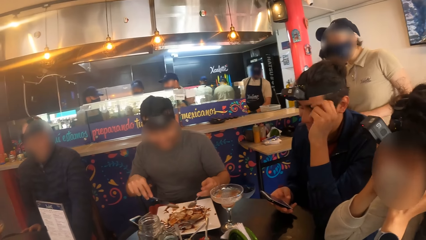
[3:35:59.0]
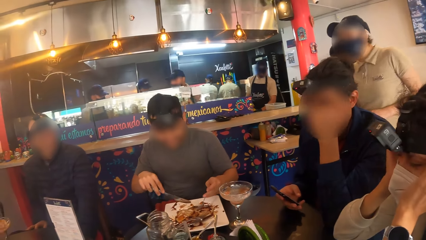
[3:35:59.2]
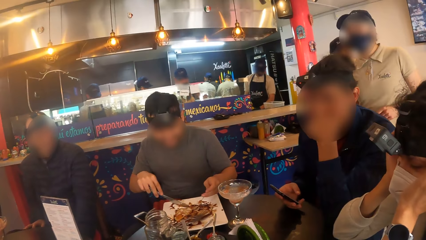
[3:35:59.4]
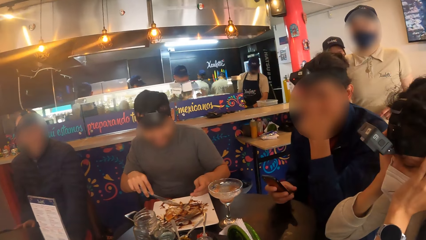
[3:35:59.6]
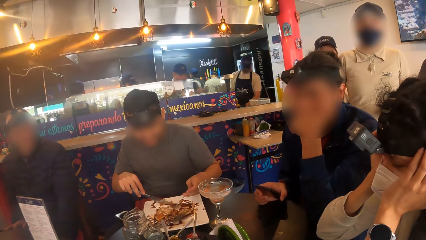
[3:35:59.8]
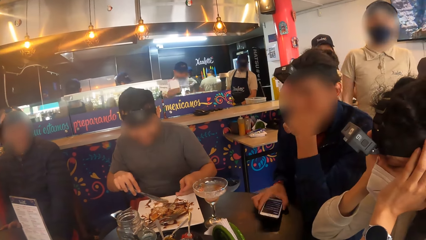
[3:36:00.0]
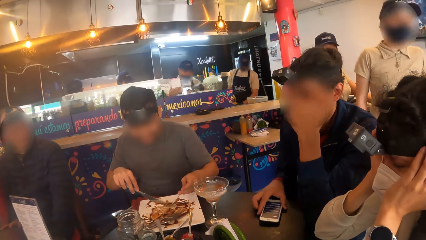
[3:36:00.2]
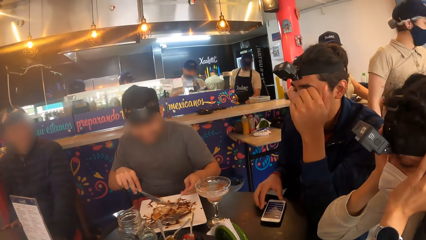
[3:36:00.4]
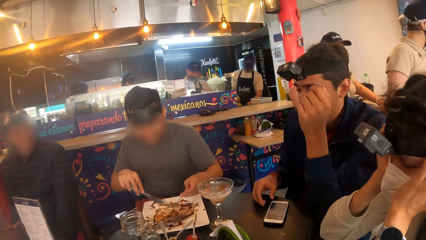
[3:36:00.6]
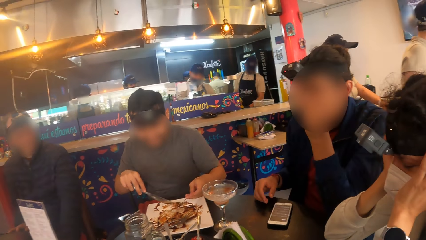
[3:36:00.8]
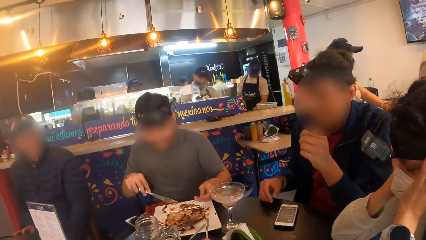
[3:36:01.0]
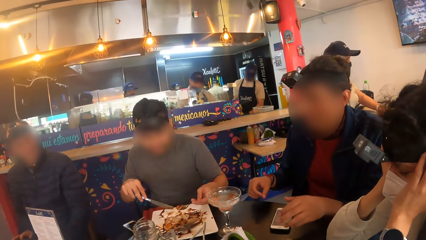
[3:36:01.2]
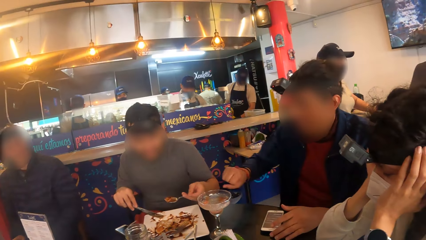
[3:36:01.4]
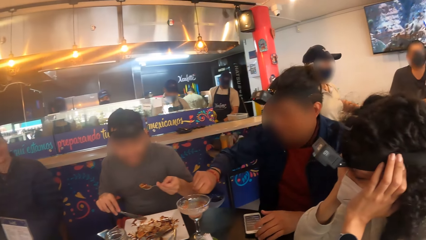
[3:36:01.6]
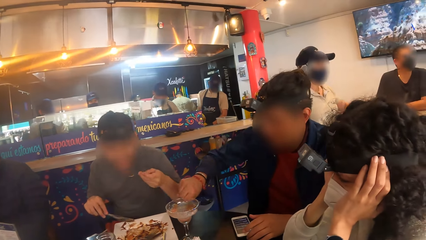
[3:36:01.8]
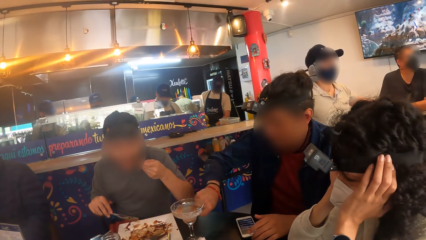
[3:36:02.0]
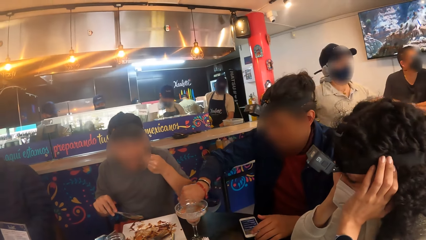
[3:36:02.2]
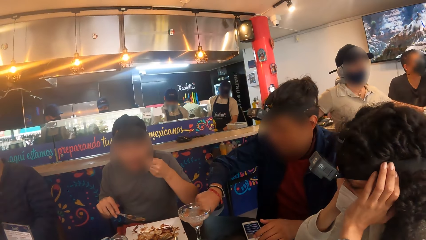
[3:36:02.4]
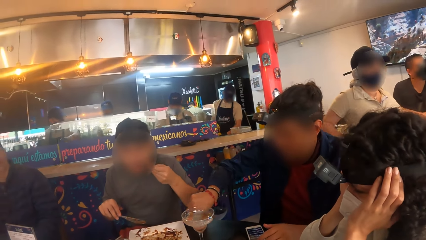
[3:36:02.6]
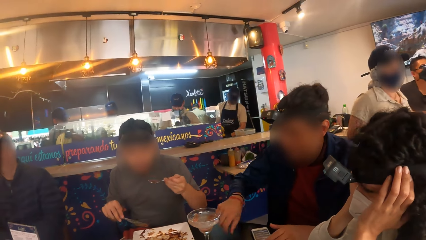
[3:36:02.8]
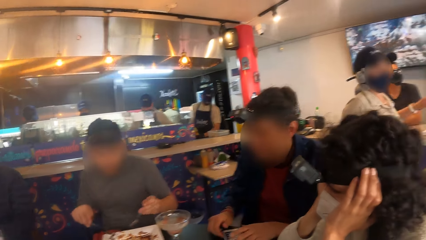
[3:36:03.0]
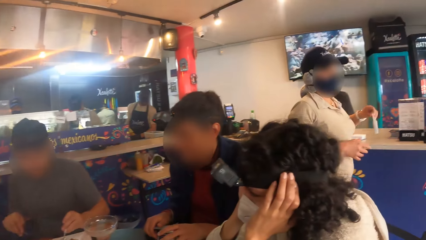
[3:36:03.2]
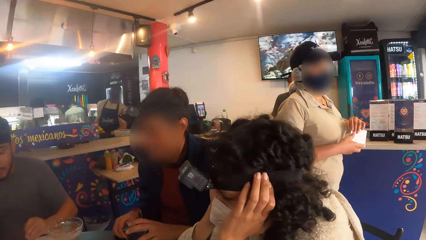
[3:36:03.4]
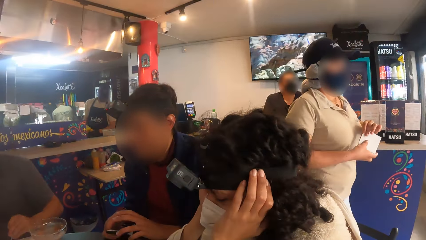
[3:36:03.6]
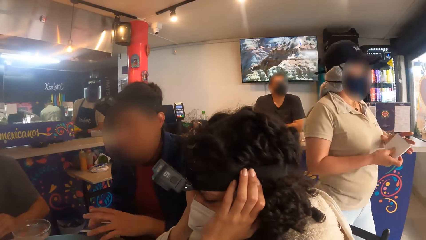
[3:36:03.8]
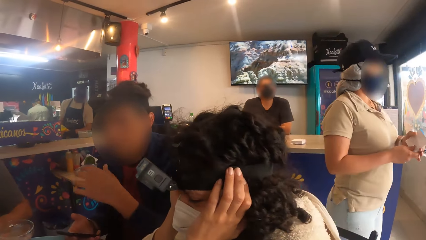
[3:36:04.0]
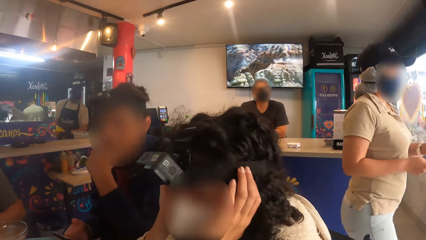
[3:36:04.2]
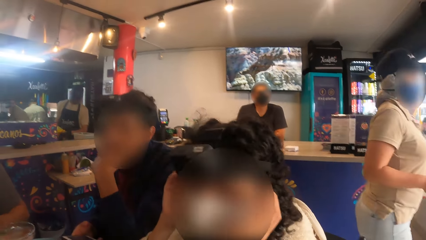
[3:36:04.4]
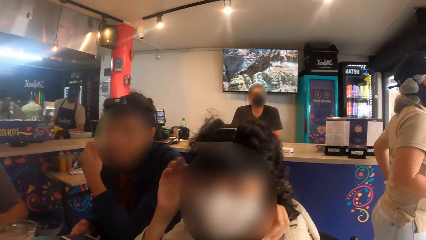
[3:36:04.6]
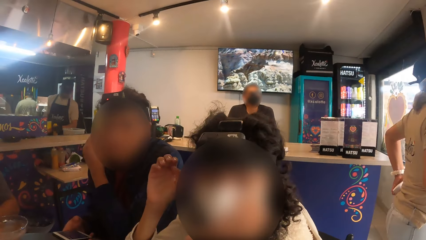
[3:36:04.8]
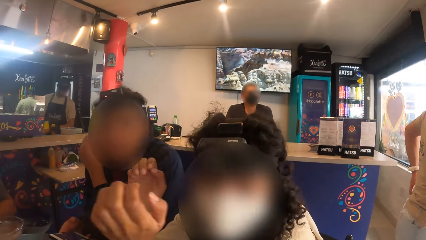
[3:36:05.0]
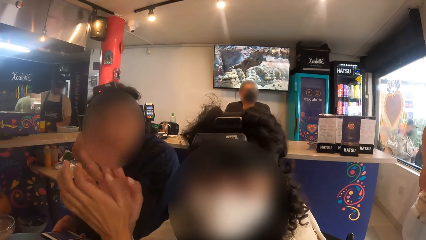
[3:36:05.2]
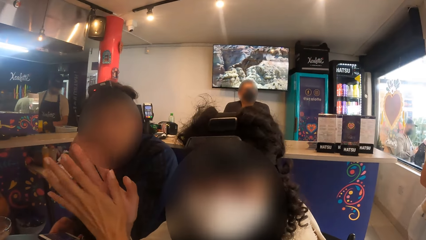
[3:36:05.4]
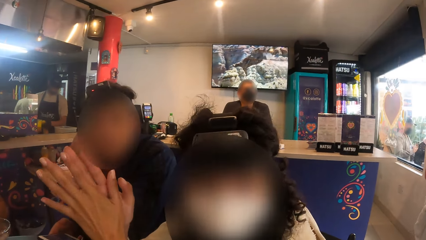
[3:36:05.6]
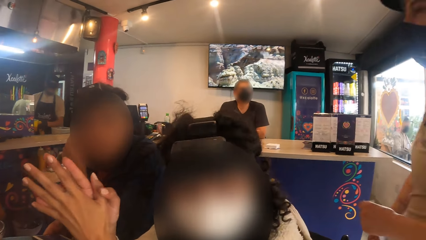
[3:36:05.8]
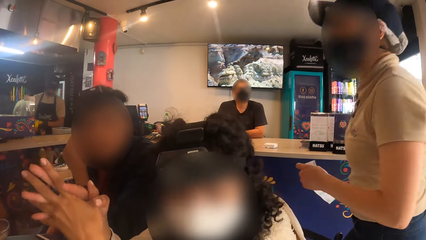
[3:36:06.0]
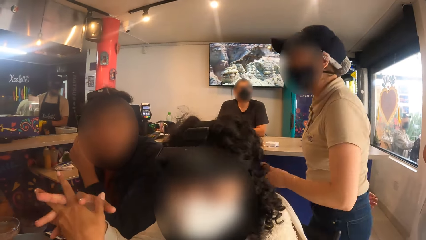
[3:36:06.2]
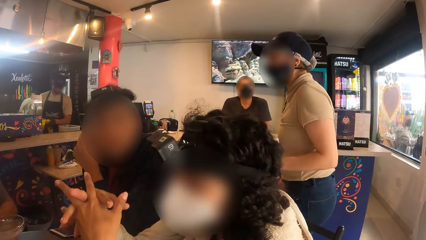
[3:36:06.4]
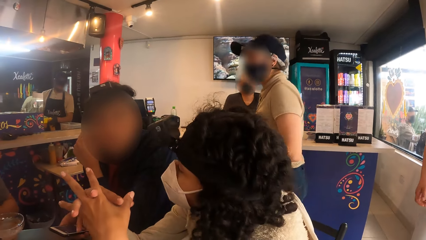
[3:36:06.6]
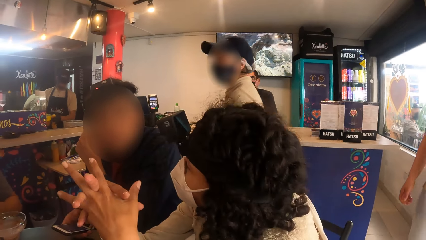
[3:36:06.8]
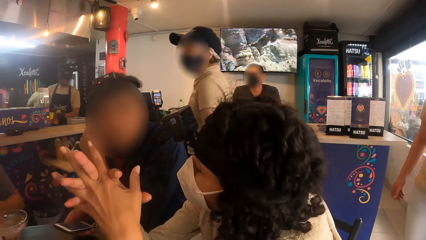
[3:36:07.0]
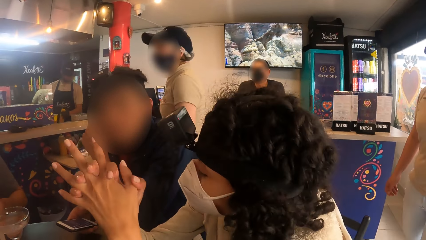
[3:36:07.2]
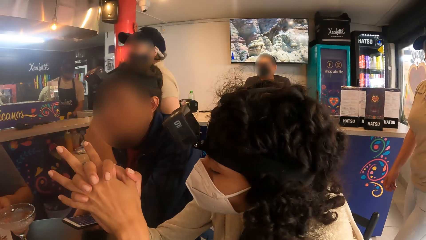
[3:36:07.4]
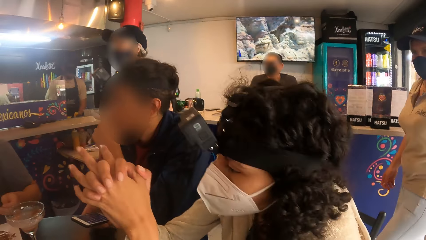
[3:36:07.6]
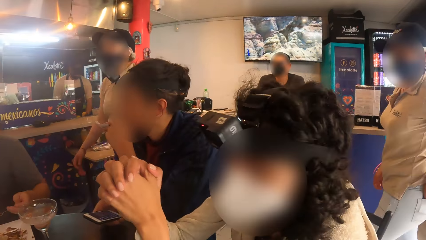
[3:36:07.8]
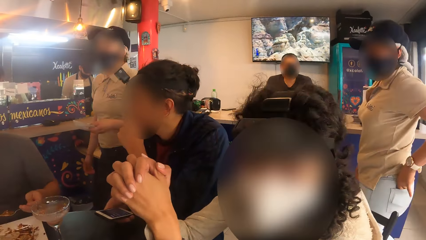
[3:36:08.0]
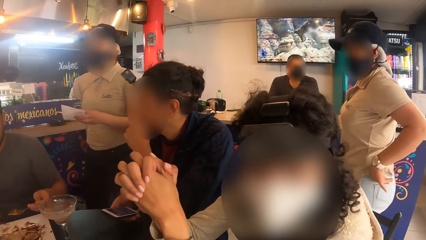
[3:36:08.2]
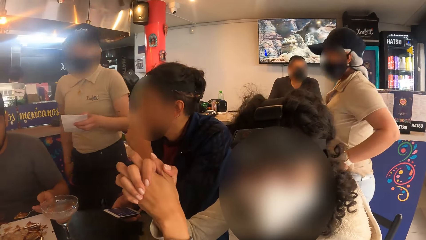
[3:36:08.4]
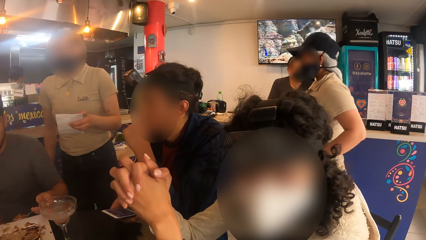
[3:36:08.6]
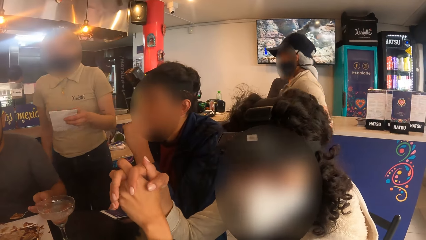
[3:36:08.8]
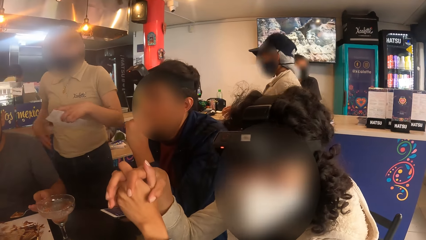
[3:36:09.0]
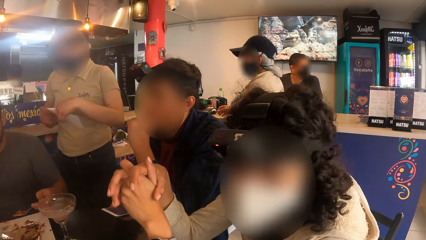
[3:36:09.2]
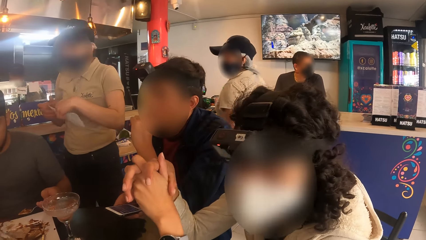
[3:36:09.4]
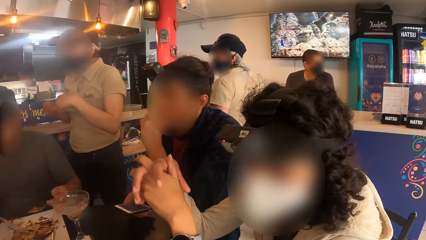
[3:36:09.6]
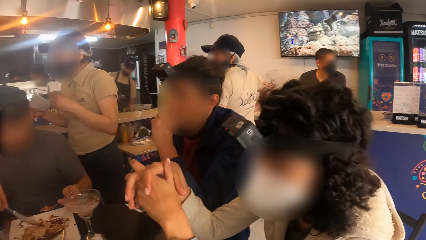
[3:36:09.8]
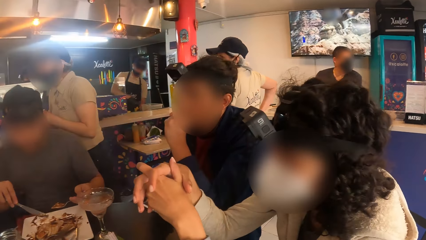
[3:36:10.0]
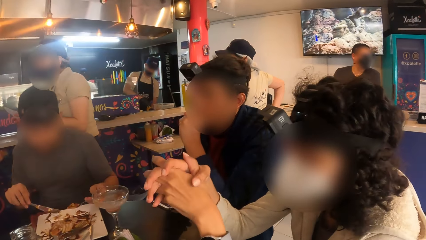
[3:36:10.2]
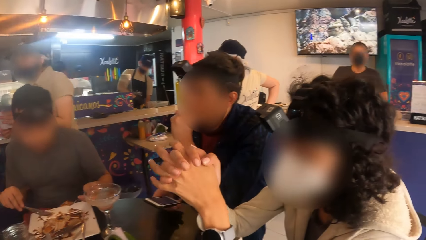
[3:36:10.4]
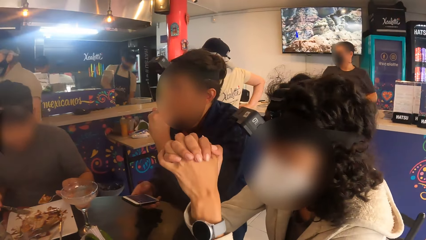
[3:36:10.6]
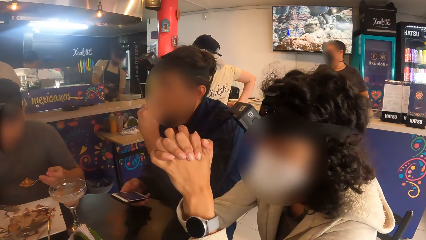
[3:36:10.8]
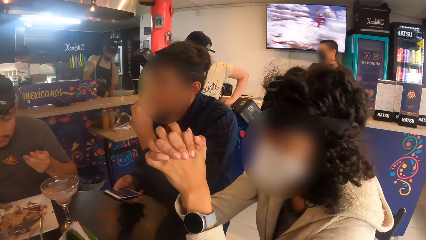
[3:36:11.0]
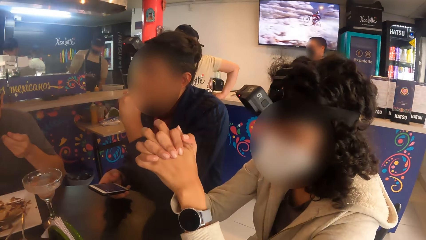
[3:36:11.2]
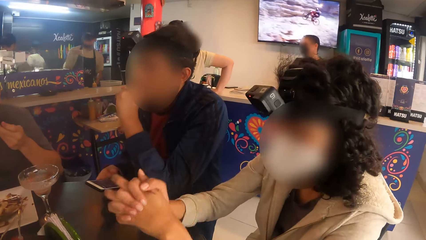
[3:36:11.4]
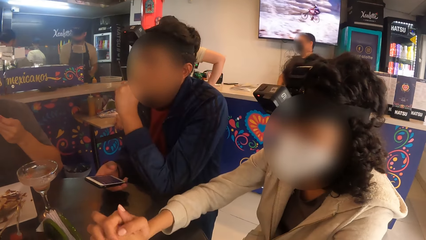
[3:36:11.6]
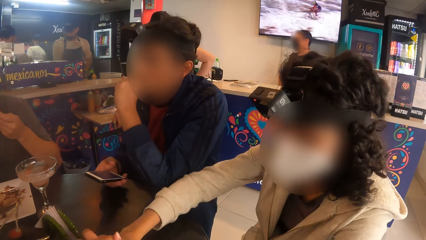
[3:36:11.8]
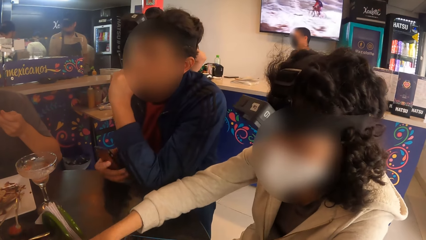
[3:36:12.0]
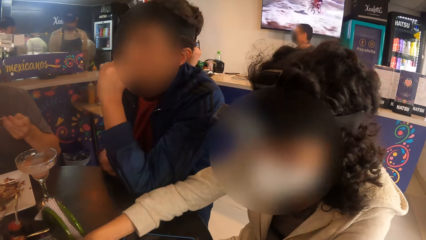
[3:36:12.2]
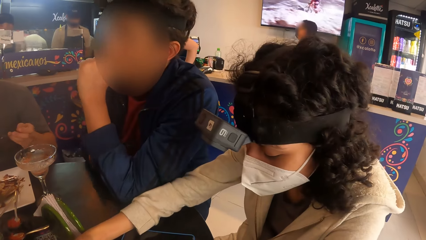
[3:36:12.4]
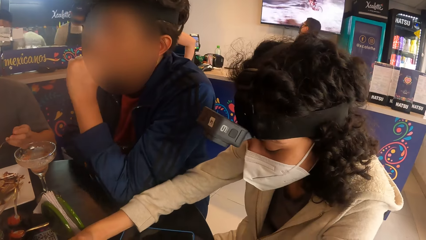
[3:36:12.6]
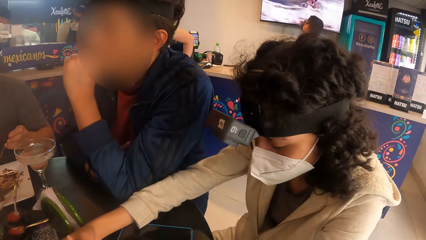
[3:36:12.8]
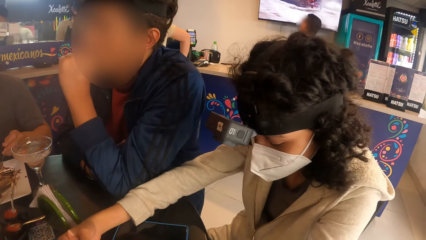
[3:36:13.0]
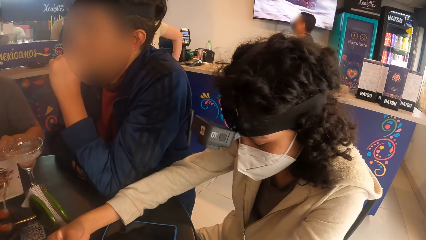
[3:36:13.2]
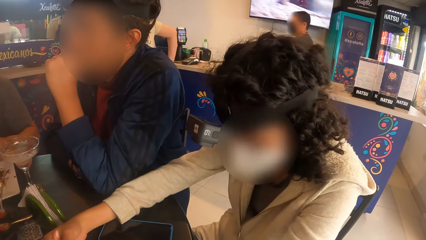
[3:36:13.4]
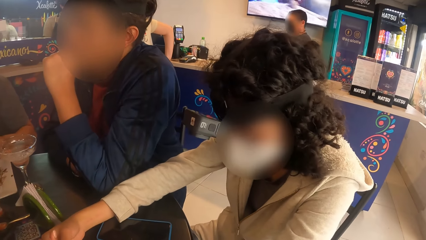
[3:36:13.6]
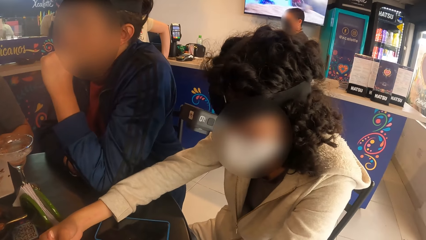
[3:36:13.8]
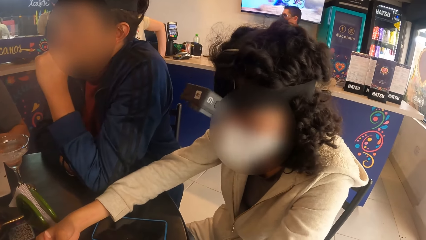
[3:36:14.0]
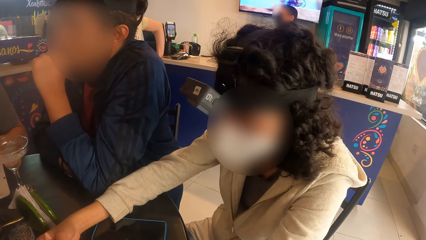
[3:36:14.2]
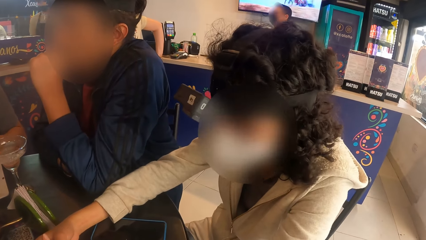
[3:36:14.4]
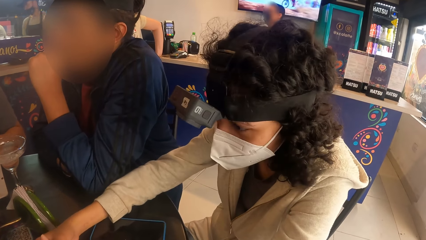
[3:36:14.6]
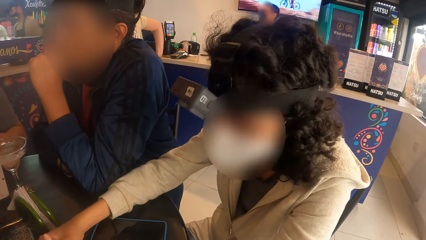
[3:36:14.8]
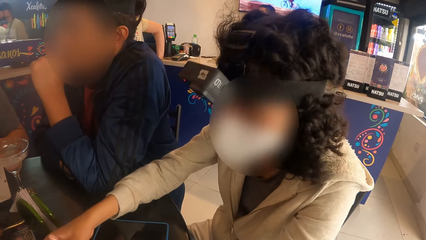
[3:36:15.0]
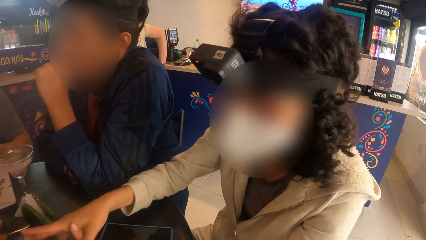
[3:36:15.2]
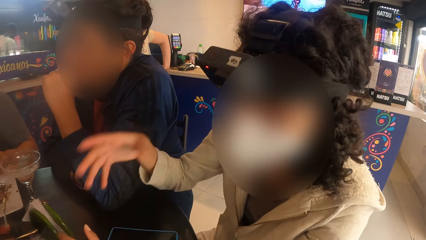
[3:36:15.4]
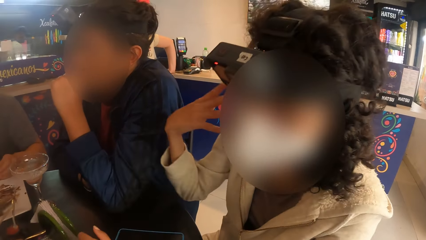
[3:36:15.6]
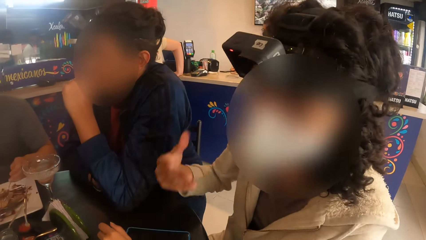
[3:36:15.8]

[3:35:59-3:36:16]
A man drops the phone in his right hand on the table. He eats food. He picks up the phone with his hands from the table. He touches his chin with his left hand, and touches his ear with his left hand.
